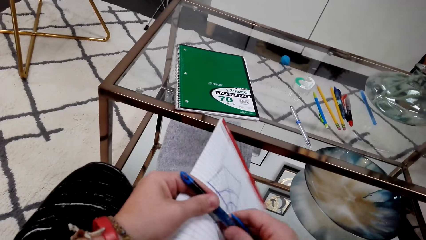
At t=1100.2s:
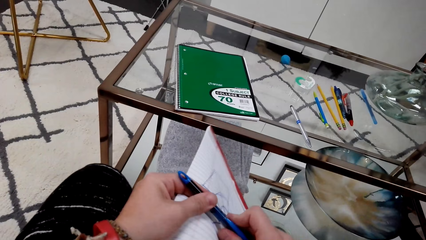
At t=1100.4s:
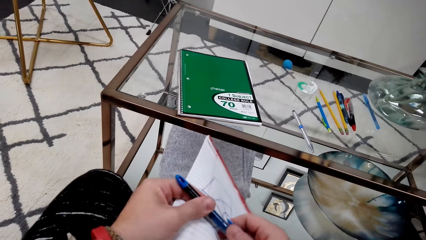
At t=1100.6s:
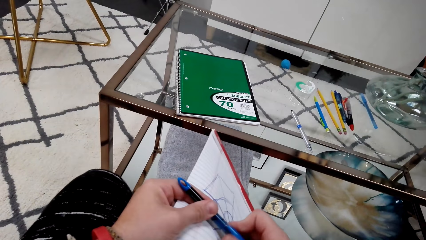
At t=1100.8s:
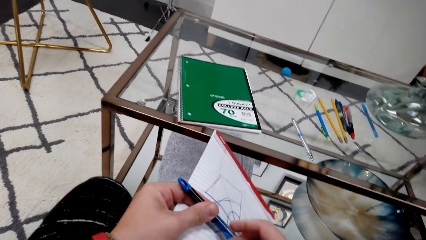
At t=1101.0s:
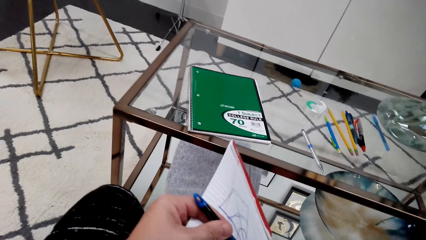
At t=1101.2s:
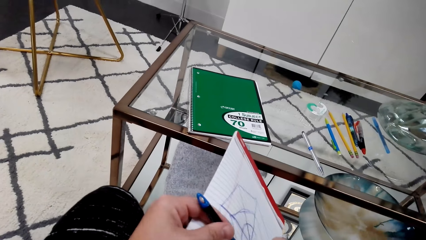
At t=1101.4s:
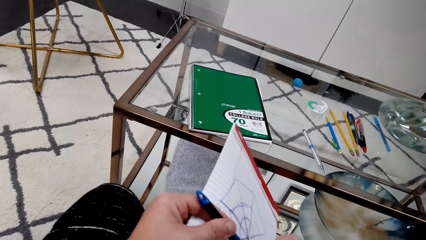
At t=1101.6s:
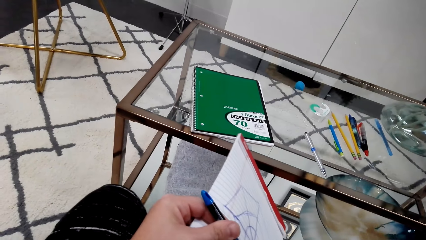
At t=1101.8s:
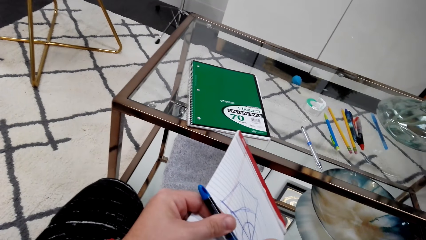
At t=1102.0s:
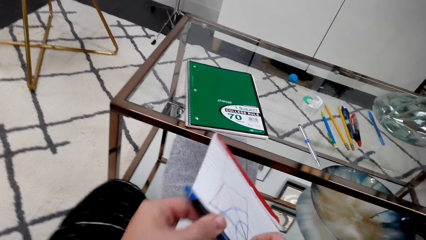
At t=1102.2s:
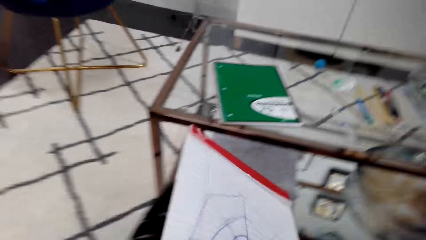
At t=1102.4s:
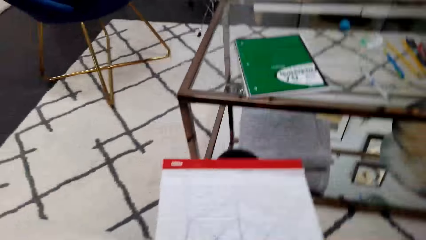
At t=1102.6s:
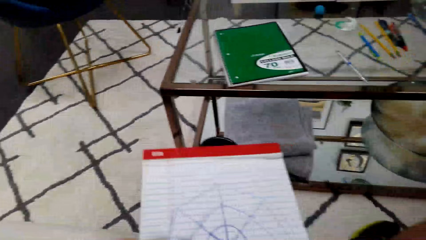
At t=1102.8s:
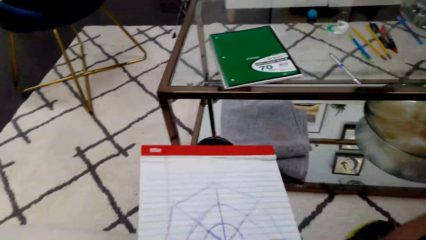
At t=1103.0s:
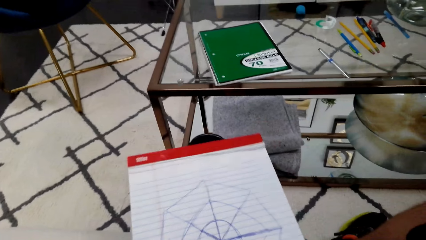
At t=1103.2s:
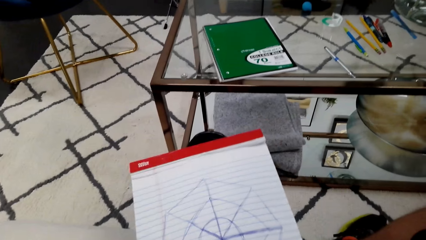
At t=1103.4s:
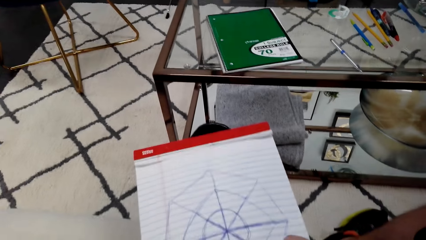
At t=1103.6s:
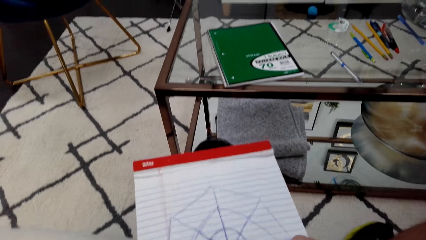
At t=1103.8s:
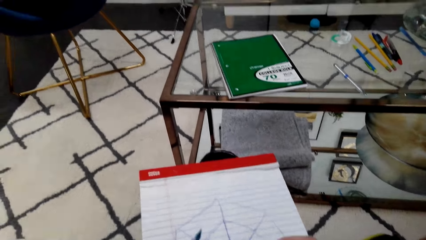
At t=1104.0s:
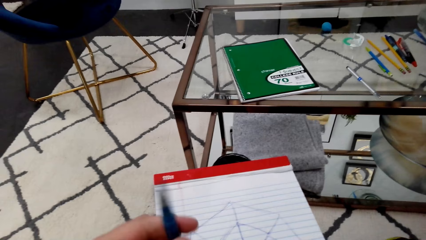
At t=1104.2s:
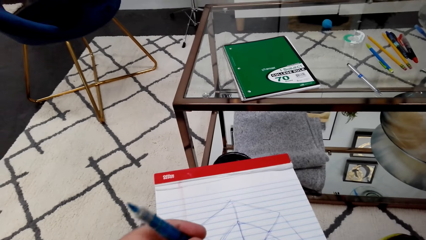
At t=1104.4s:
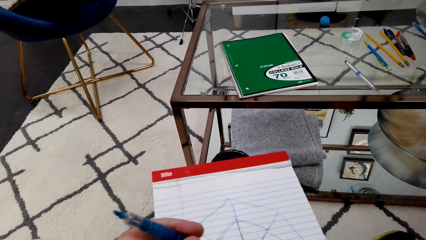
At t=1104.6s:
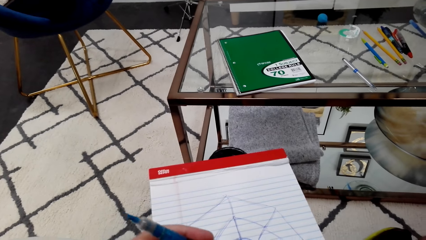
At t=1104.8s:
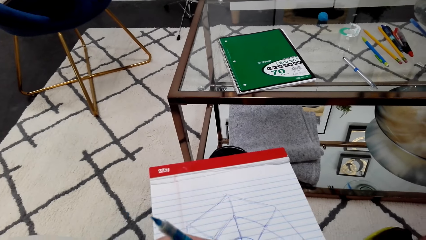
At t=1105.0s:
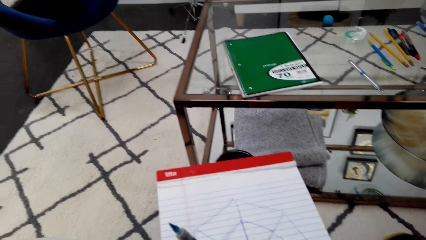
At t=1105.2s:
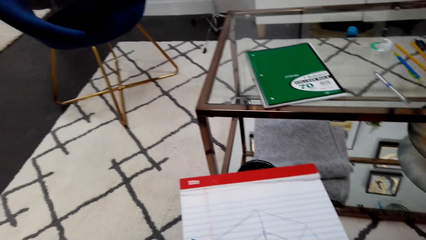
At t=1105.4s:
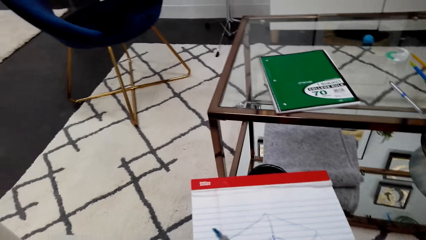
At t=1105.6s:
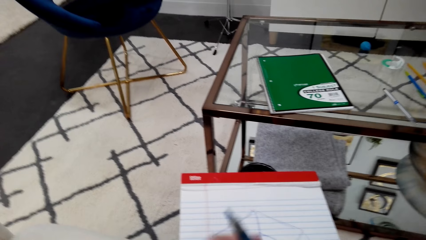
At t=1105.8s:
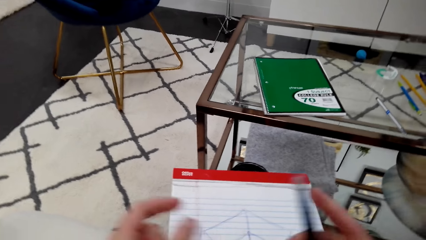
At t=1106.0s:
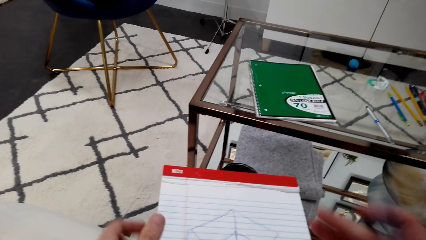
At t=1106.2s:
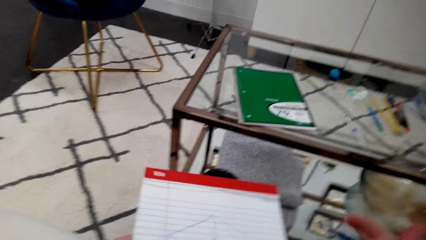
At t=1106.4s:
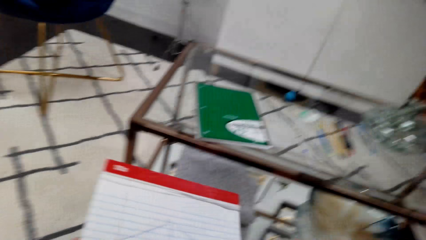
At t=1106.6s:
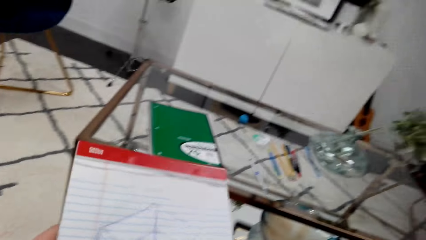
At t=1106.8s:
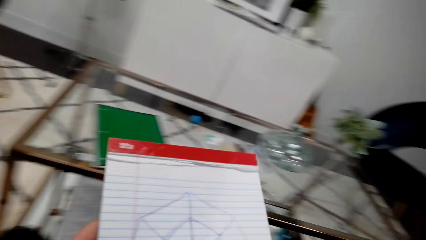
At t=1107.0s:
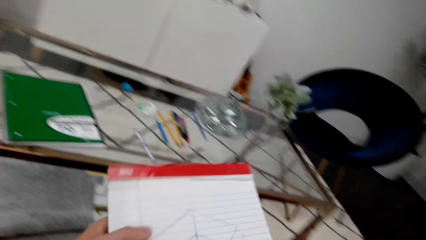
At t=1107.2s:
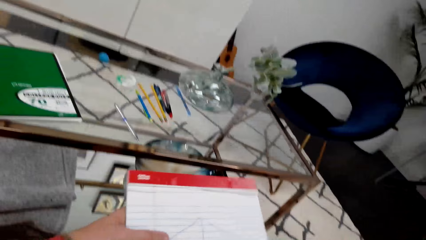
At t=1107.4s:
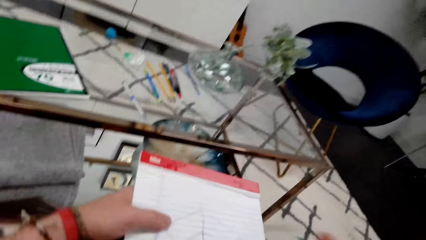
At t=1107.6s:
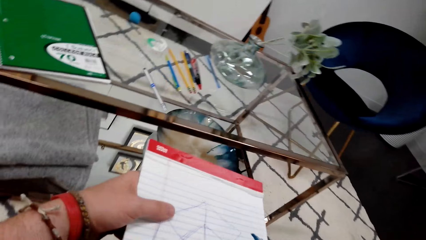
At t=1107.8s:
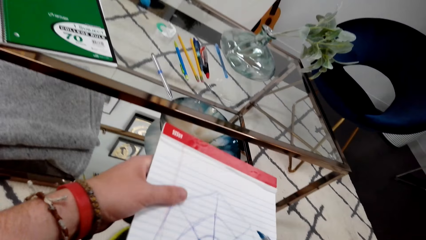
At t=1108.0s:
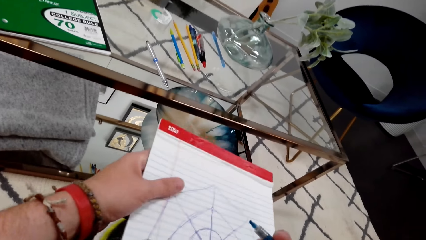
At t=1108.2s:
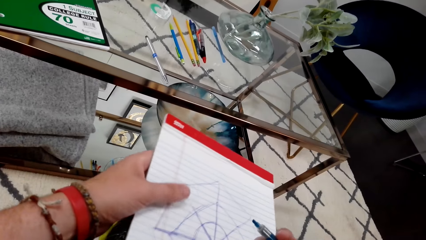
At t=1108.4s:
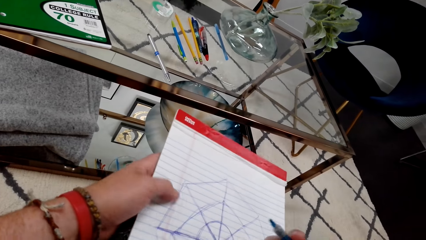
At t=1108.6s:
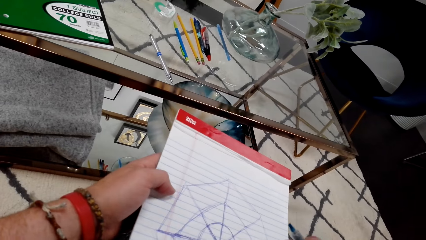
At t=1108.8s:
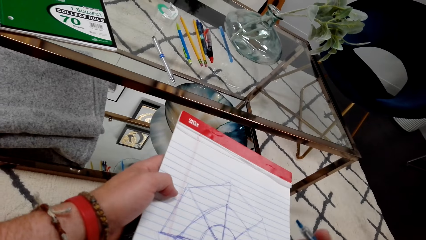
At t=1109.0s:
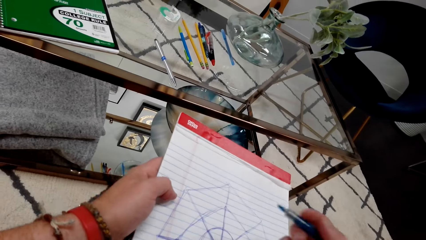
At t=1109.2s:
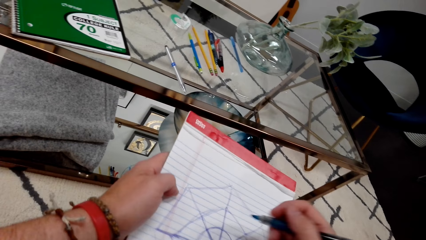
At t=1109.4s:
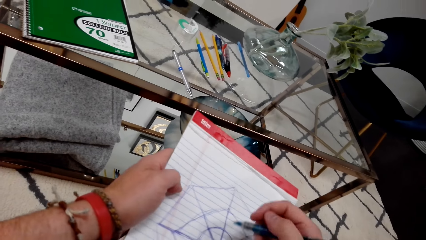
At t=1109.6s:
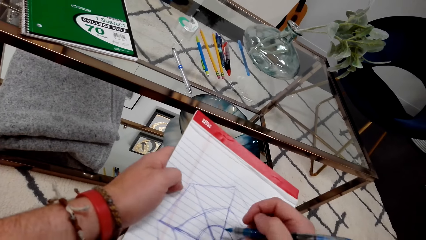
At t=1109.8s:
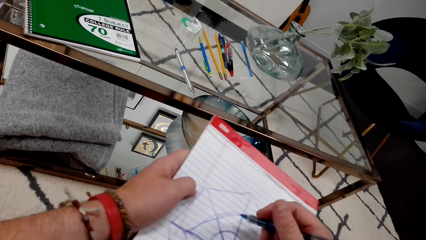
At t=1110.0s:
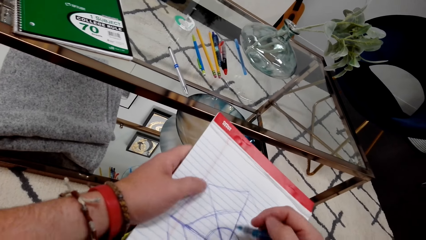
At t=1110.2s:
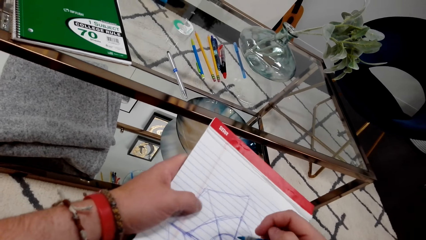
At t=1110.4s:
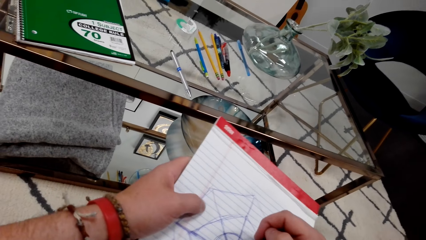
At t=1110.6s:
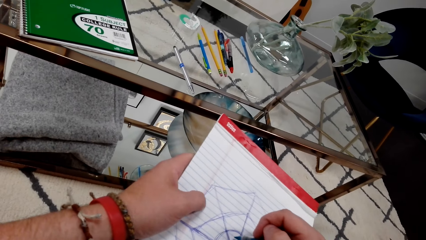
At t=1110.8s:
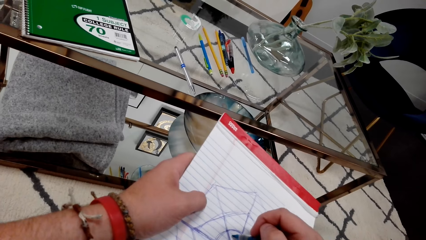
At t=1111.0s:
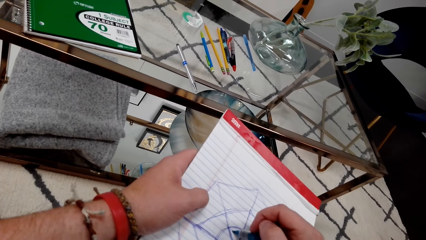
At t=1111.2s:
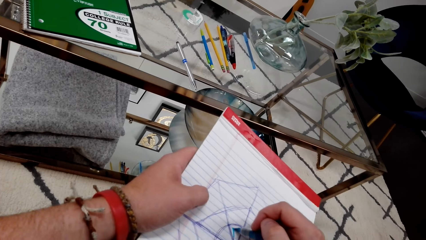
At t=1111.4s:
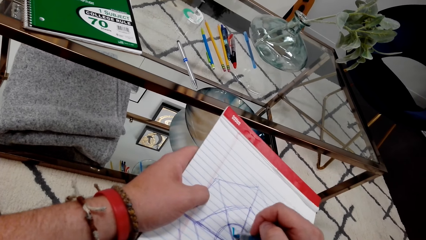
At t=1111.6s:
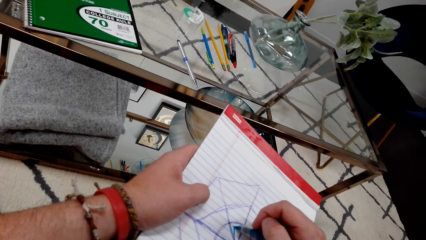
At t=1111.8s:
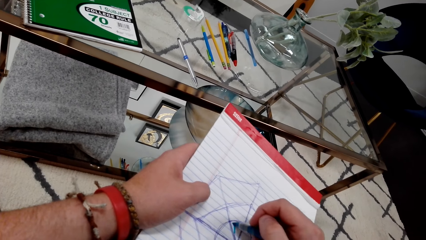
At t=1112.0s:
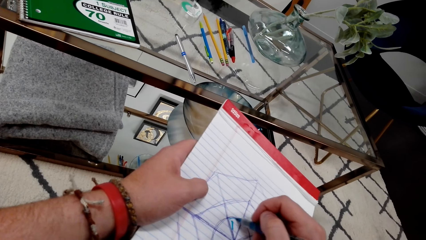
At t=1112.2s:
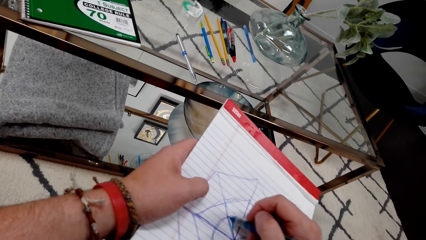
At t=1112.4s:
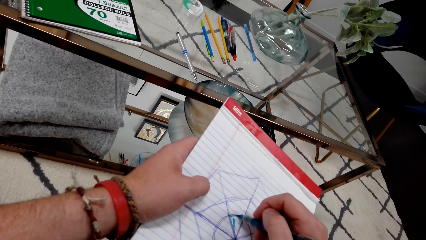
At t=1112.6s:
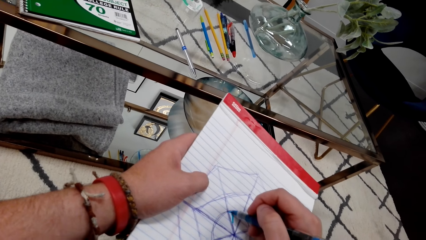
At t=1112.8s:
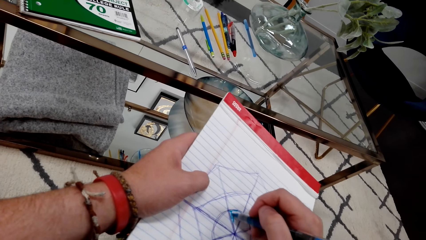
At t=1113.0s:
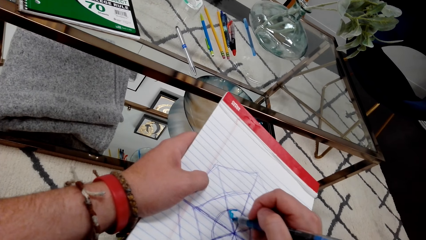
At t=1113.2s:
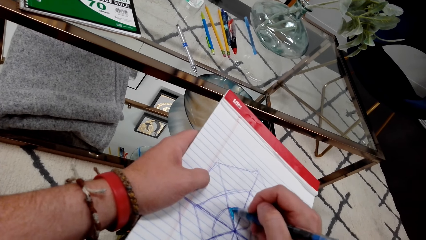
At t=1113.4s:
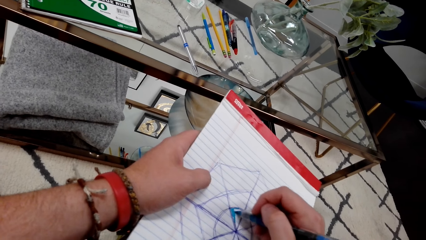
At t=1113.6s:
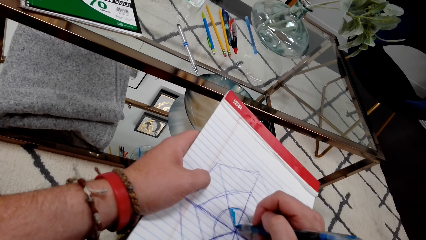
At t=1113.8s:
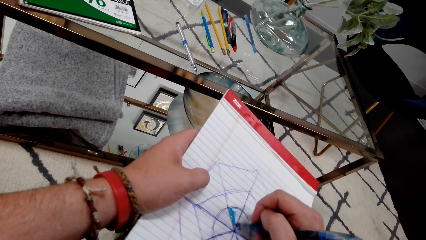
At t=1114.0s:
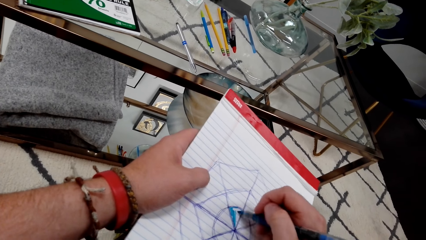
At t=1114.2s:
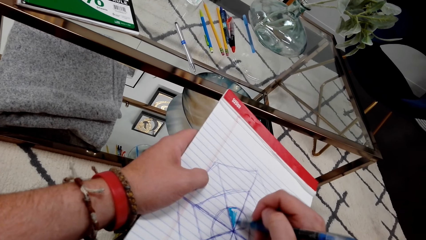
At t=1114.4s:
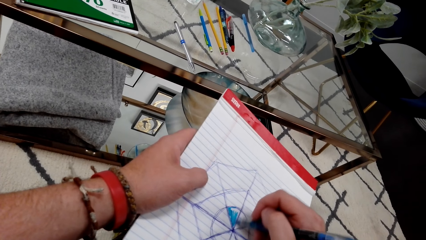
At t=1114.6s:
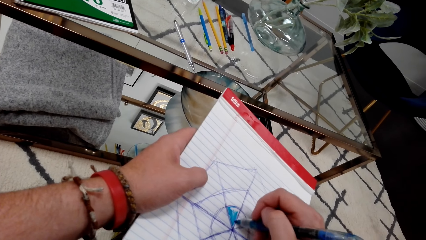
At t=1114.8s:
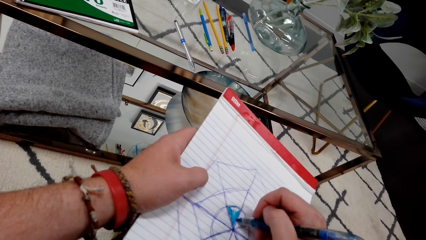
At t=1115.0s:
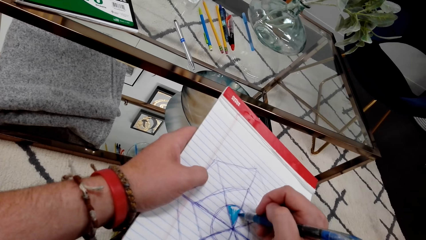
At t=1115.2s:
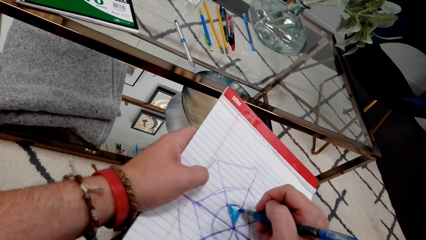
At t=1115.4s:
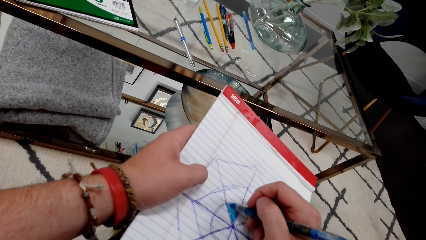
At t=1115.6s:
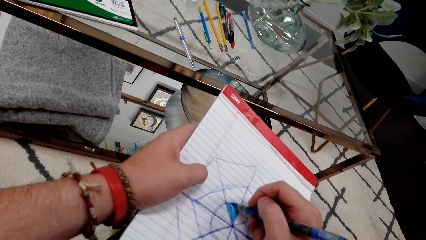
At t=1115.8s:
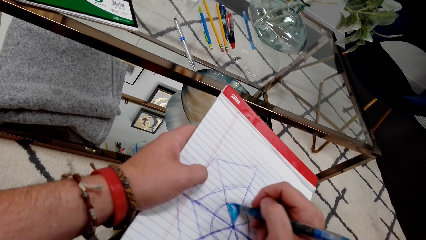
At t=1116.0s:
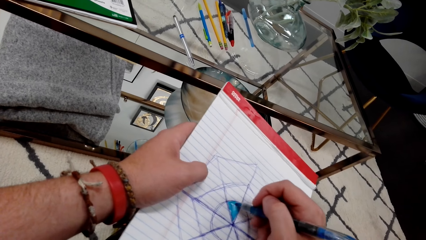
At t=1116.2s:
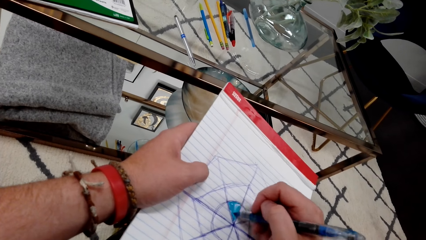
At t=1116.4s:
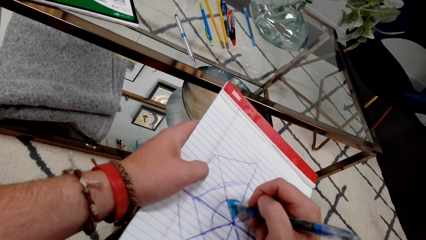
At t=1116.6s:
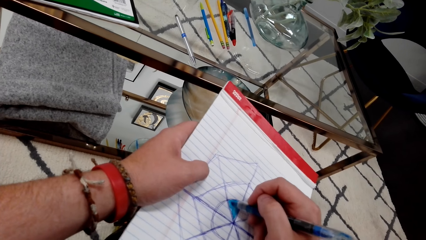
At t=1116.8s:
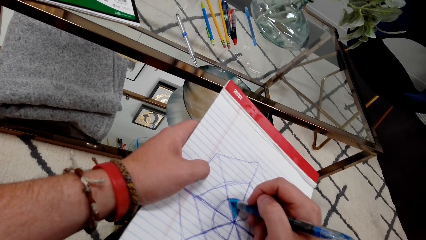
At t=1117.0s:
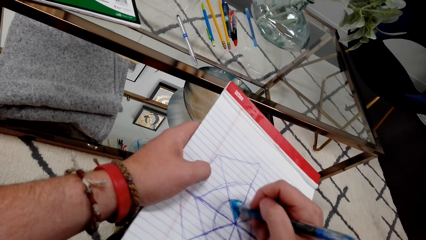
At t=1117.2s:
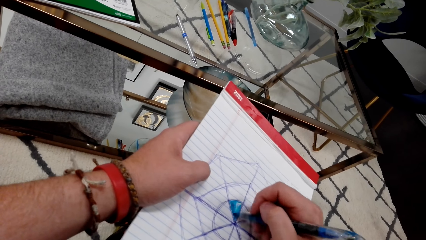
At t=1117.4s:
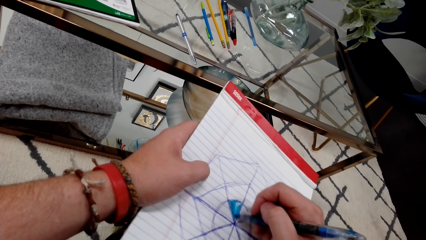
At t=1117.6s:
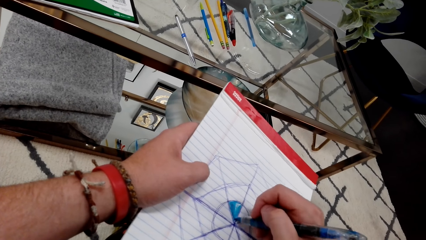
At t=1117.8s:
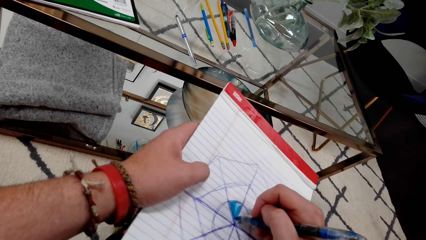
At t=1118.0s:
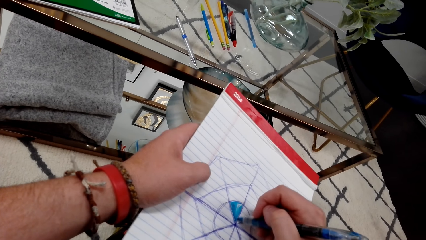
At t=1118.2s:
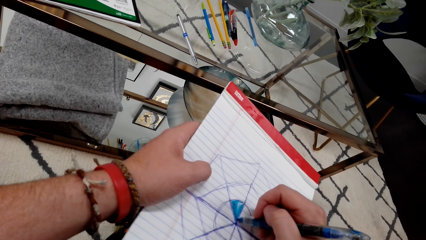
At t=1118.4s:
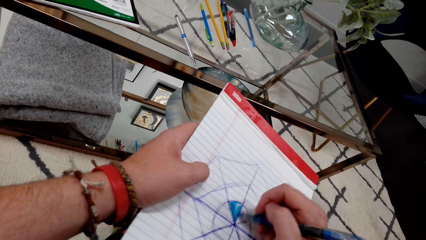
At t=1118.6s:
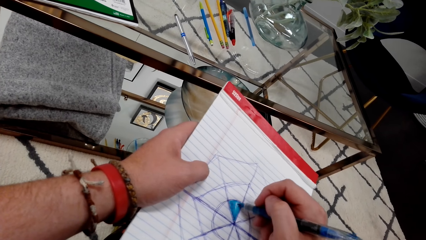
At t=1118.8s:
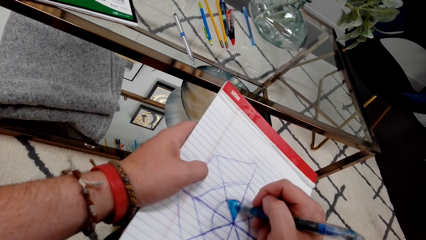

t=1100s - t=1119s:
The camera wearer removes the pen lid. They stare at a book. They place the lid on the pen. They hold the book. They adjust the book. They color a drawing.
